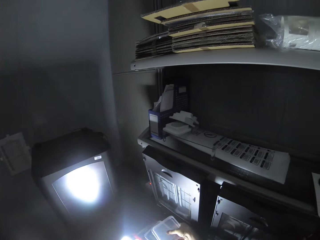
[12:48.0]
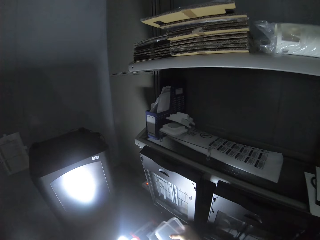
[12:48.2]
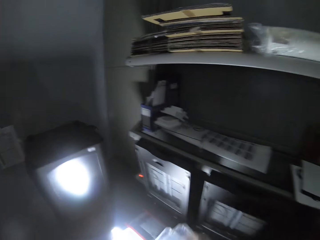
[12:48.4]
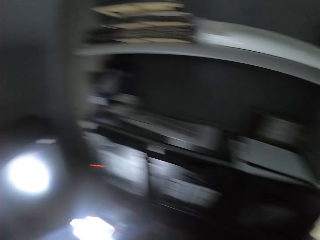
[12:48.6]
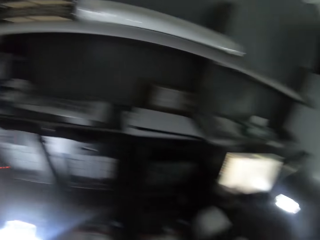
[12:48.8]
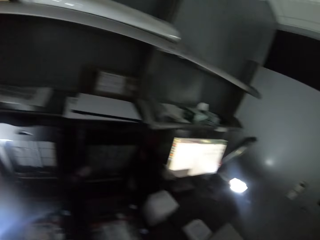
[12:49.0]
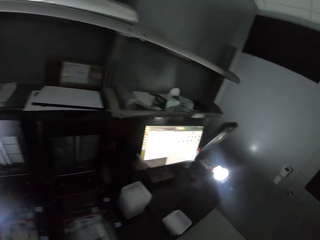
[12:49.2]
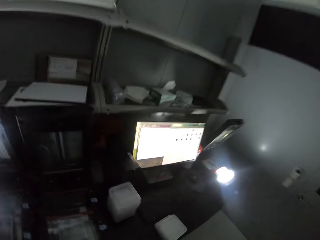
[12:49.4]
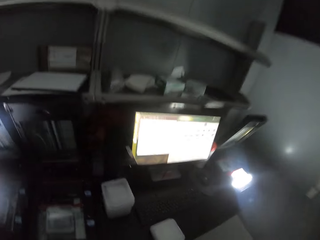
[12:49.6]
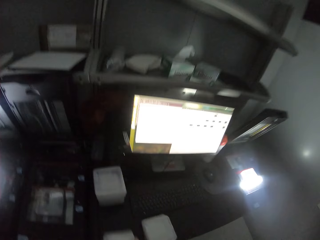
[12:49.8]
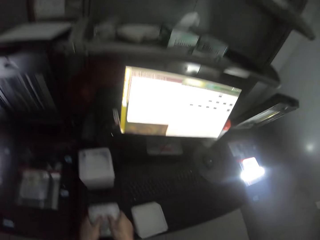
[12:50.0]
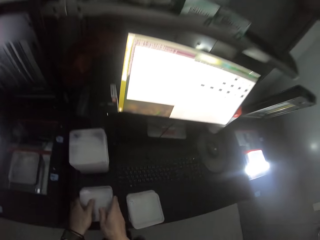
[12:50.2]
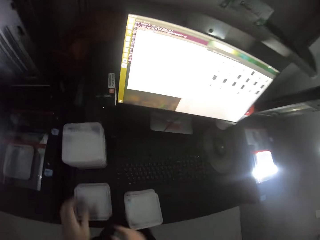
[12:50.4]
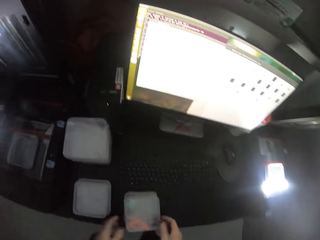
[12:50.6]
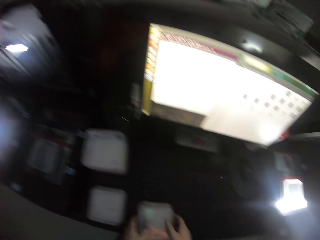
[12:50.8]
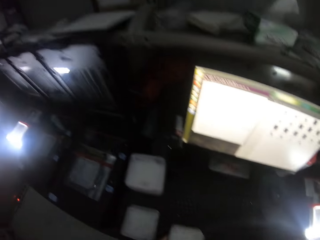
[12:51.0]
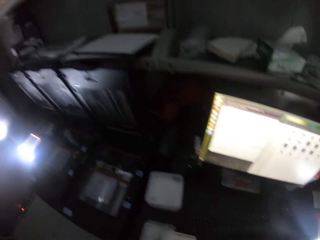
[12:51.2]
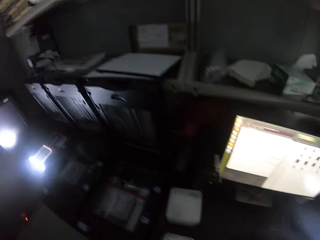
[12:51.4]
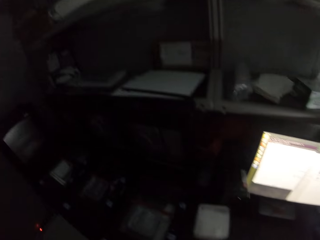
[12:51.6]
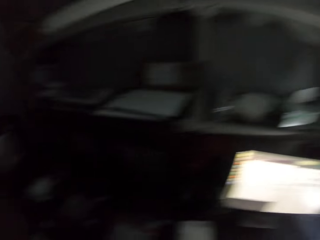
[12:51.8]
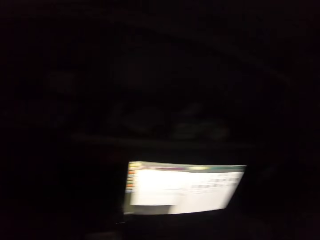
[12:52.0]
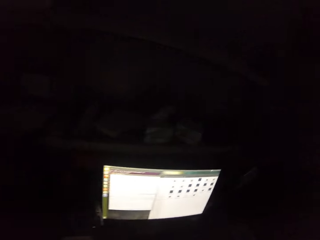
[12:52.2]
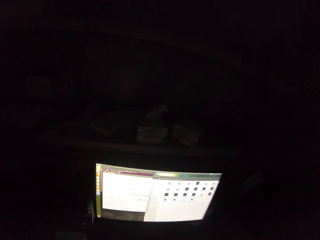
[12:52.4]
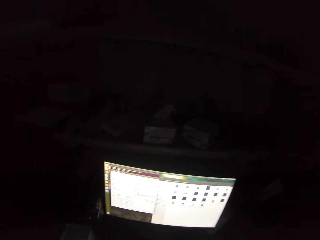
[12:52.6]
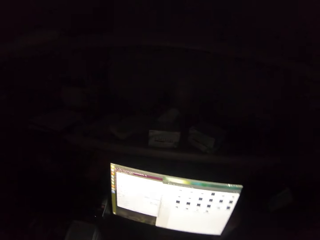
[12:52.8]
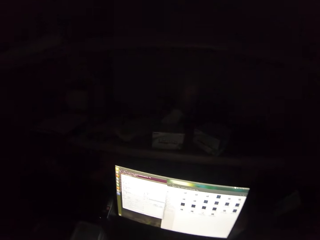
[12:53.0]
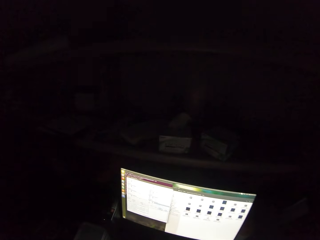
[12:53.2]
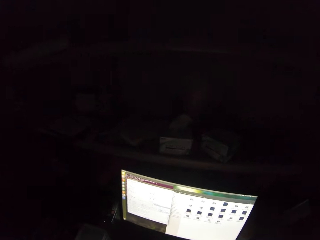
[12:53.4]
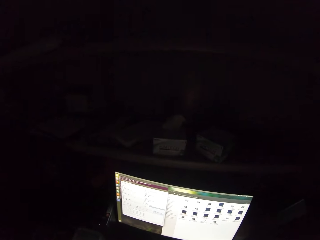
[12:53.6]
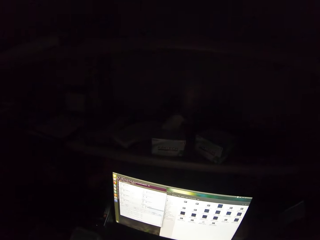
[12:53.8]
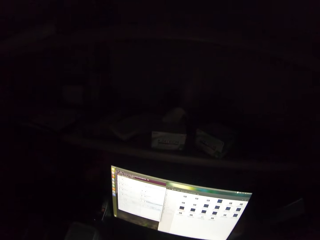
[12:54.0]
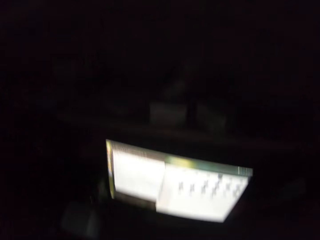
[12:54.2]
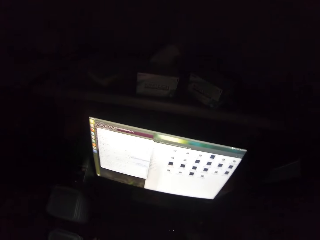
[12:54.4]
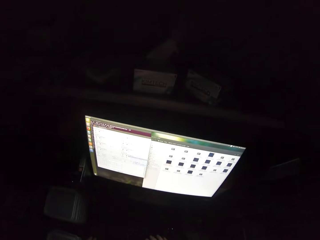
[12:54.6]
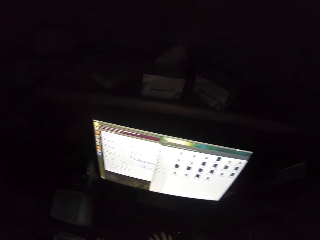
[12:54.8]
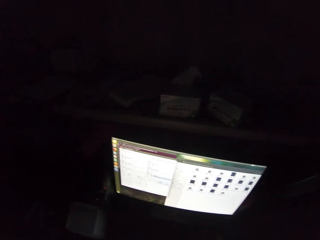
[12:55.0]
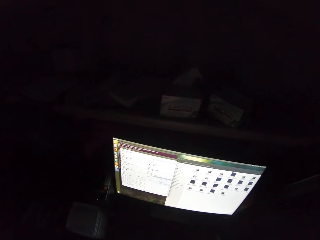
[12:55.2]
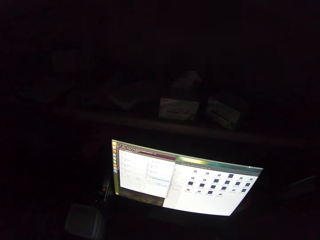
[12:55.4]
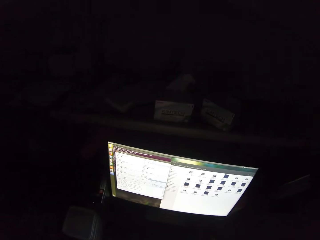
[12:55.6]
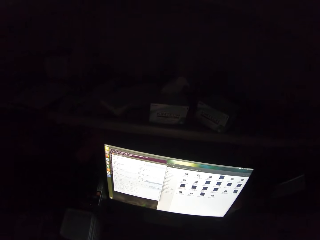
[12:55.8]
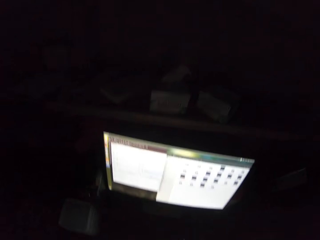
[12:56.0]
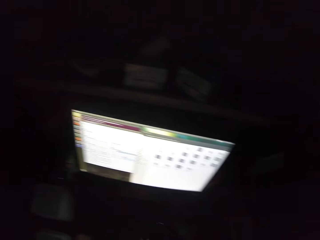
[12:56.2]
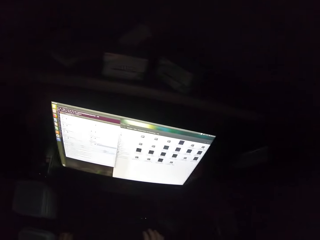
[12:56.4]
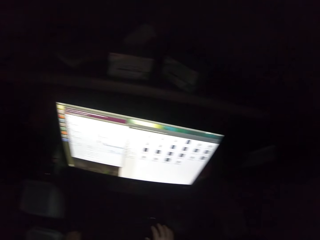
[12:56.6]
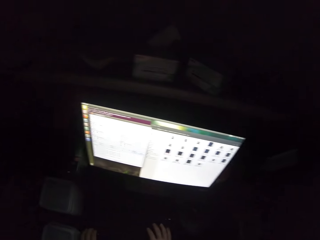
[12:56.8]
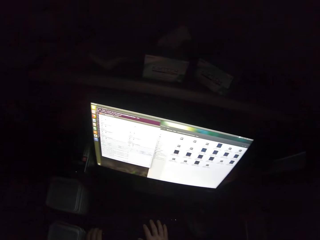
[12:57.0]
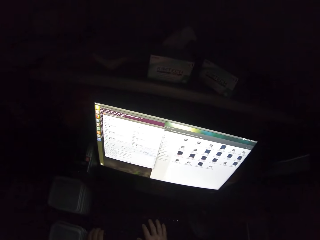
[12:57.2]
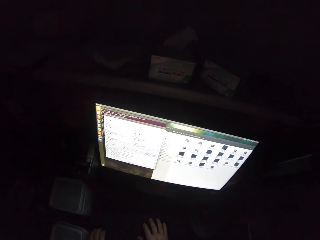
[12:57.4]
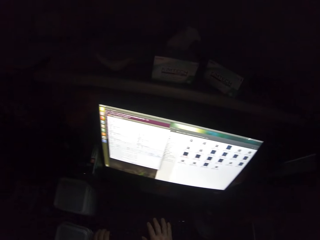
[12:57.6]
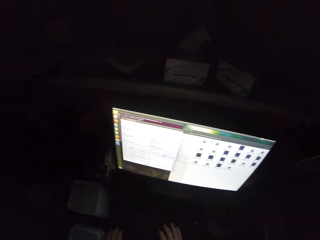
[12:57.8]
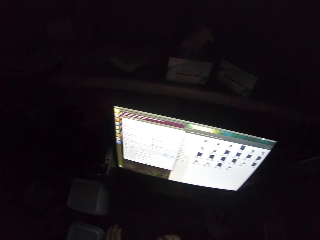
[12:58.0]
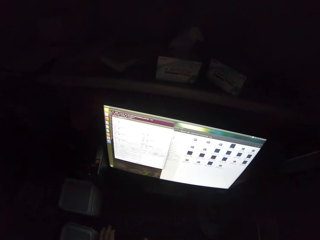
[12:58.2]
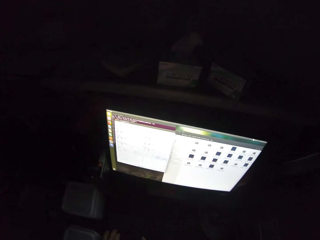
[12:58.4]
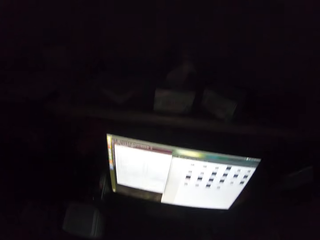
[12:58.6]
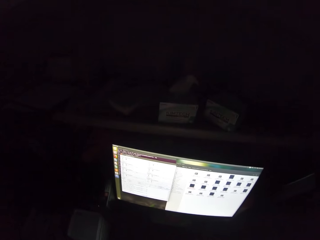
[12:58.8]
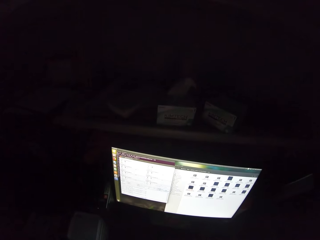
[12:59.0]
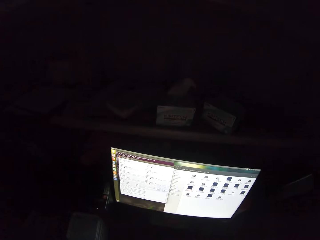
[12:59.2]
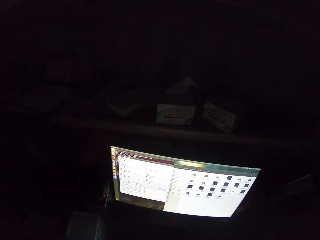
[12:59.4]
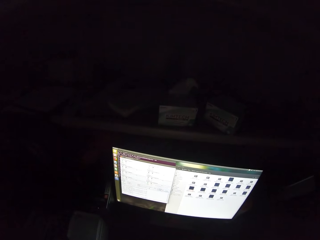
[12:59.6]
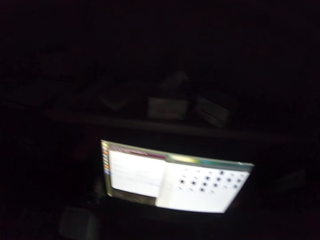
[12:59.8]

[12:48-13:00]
The camera wearer walks around. They drop something. They pick up something. They look at the desktop. They use the desktop.

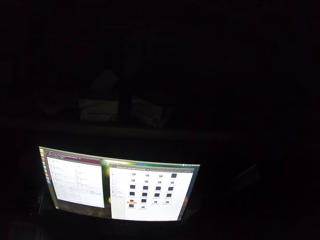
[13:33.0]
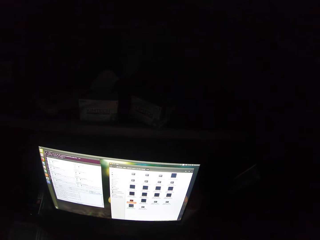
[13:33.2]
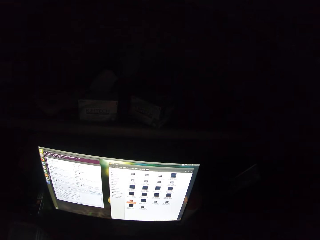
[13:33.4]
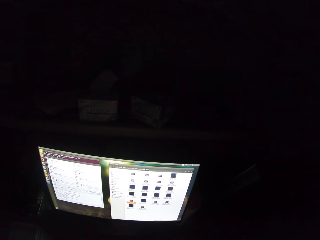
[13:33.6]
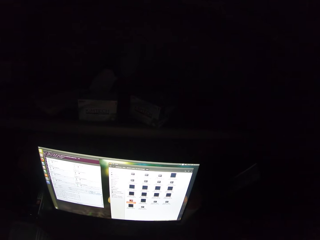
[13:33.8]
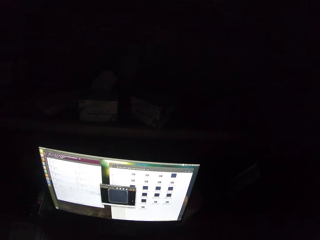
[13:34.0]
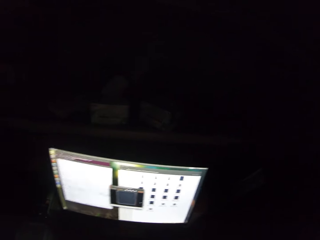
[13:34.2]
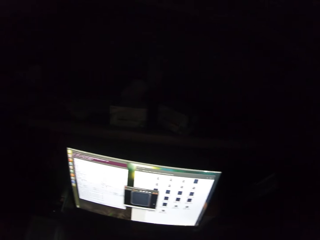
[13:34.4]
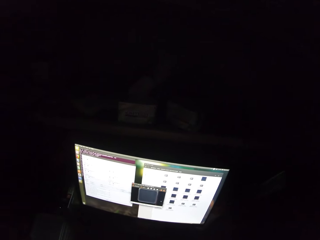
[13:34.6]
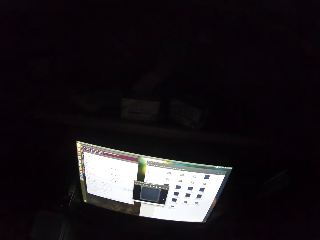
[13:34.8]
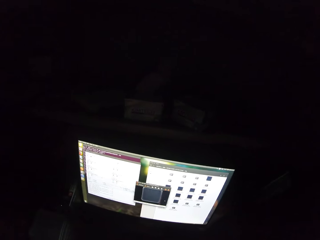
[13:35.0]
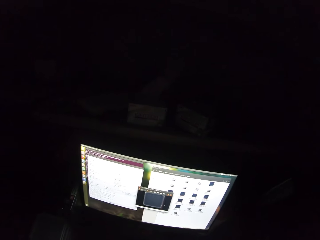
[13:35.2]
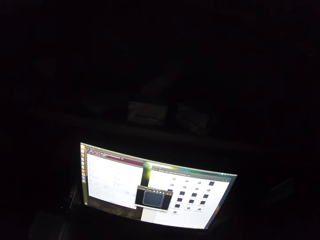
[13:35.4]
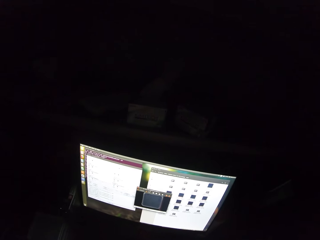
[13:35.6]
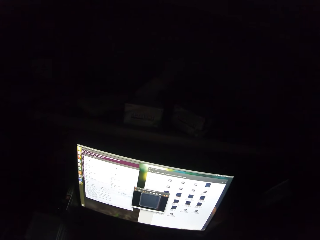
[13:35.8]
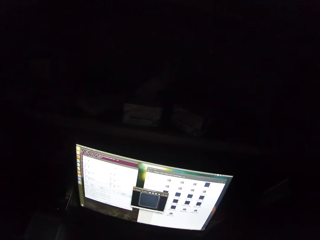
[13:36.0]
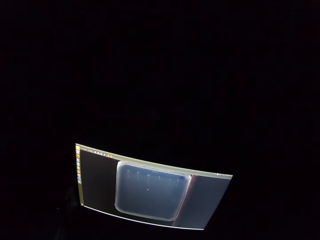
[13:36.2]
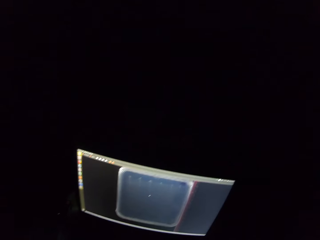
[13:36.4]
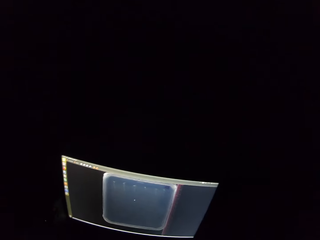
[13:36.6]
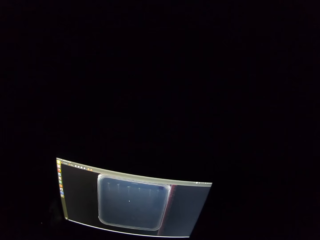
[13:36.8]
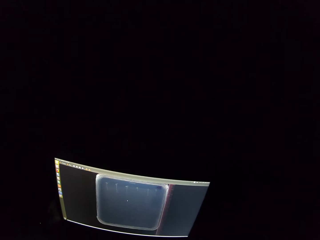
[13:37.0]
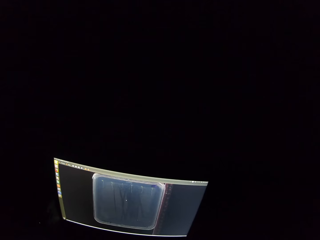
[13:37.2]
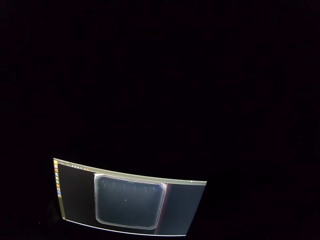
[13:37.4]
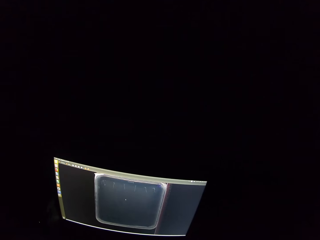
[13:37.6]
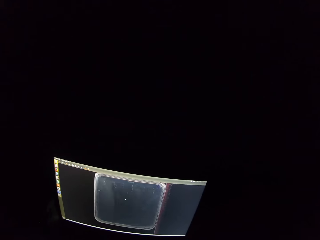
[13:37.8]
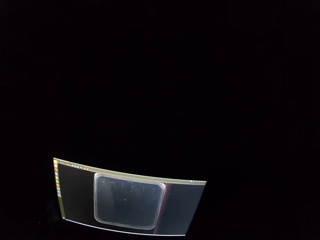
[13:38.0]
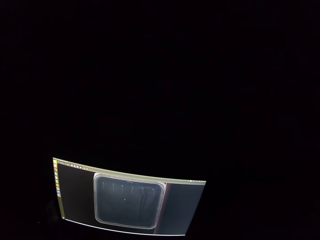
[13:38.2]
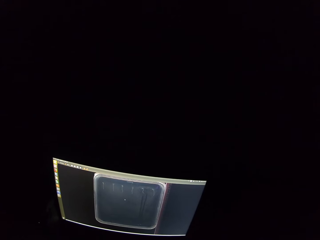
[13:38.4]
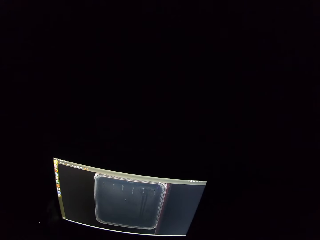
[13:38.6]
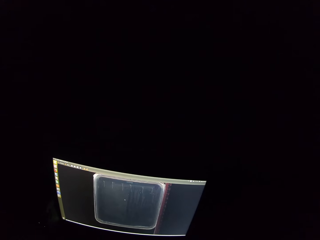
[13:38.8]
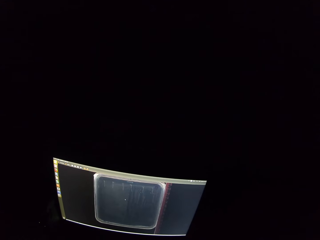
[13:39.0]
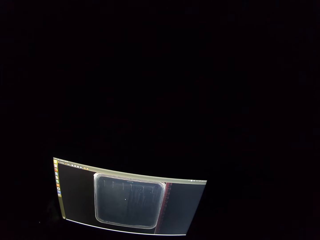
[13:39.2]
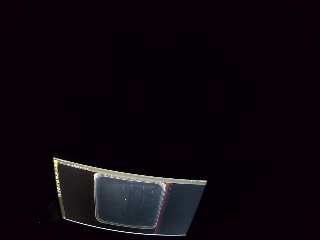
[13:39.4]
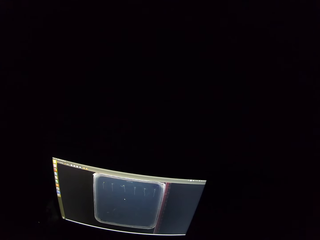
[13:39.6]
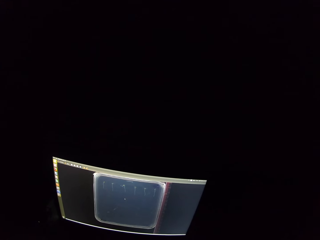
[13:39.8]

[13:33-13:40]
The camera wearer operates a computer.

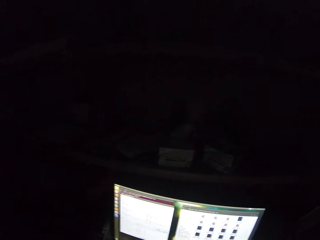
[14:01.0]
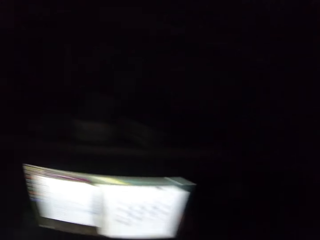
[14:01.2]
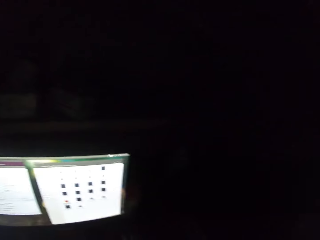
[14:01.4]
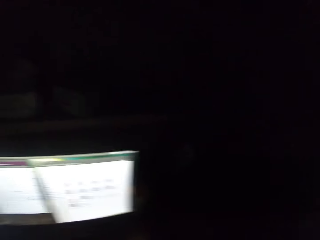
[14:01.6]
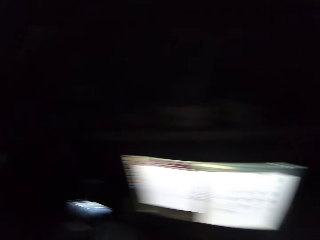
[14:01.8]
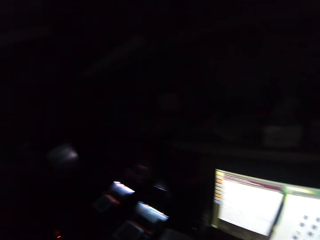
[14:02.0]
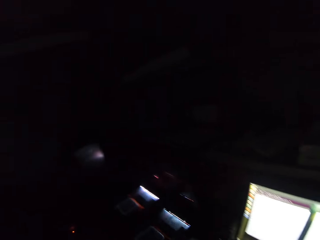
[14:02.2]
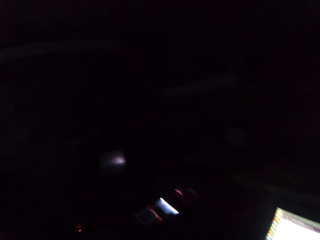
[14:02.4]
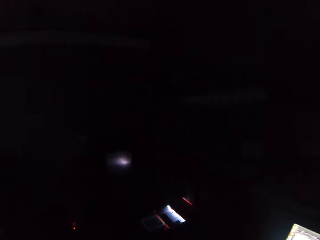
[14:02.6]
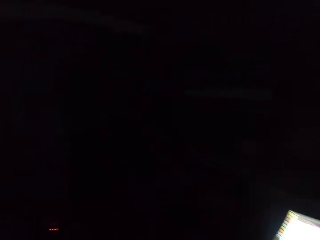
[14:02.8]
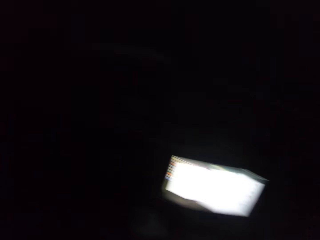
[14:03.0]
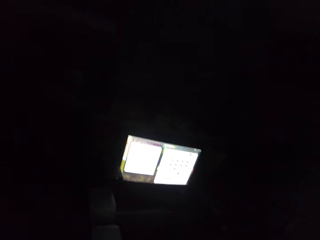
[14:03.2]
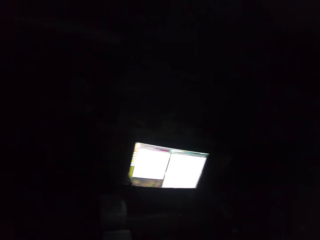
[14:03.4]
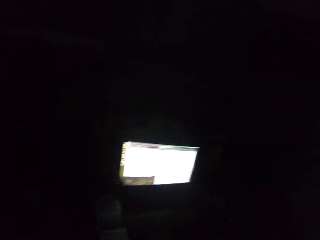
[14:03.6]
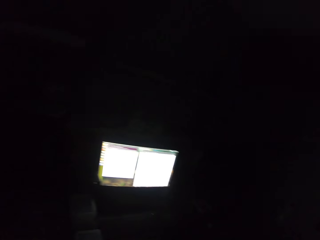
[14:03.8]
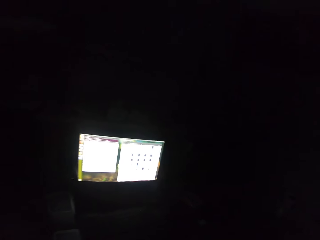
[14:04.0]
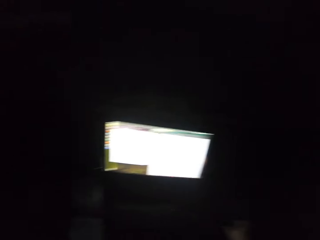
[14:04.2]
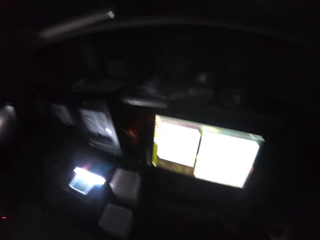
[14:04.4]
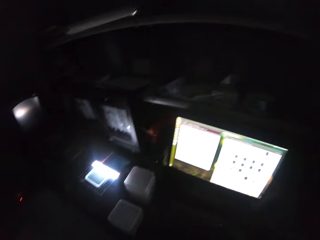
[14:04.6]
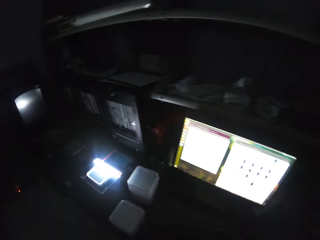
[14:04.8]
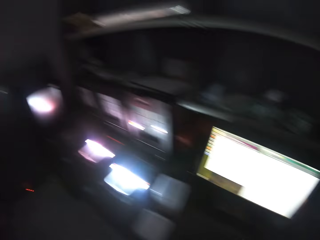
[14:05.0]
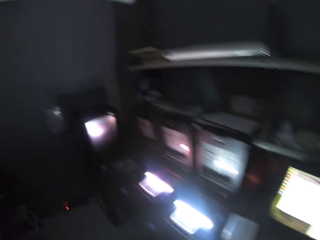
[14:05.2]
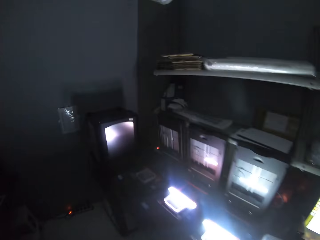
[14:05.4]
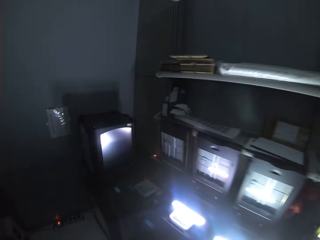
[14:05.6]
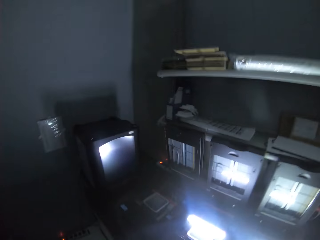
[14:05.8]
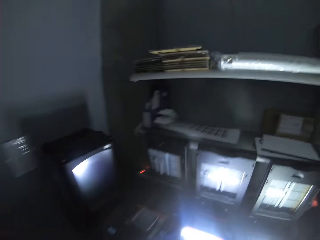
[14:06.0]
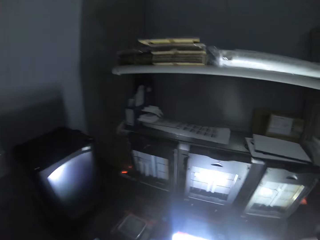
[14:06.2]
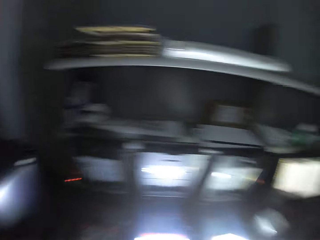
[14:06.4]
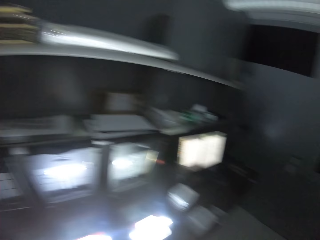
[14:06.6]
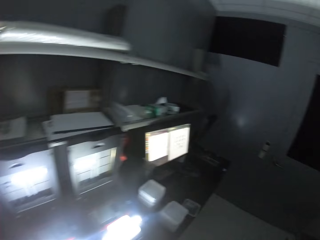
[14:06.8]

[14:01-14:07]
The camera wearer looks around the room. They use the desktop. They move around the room.
